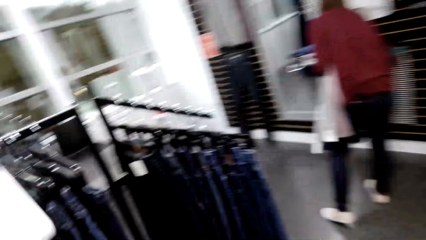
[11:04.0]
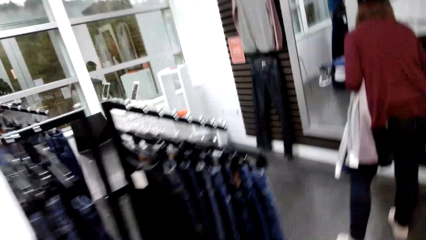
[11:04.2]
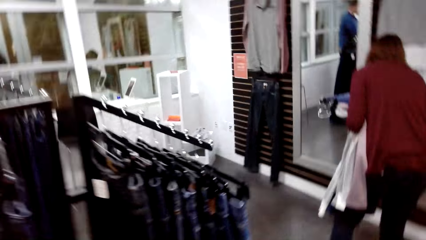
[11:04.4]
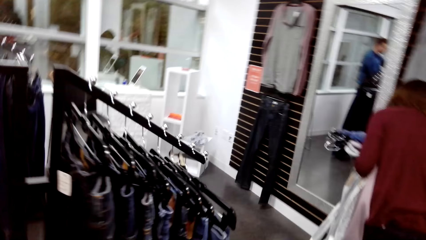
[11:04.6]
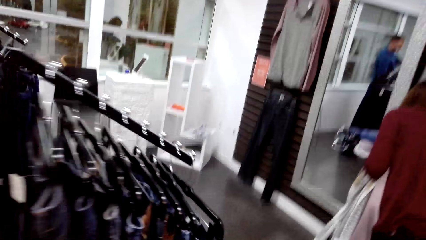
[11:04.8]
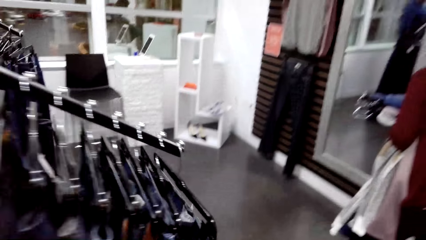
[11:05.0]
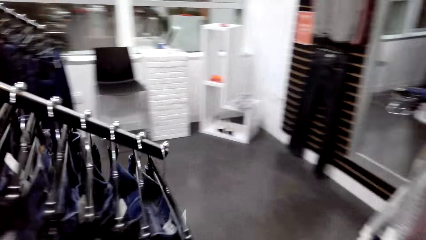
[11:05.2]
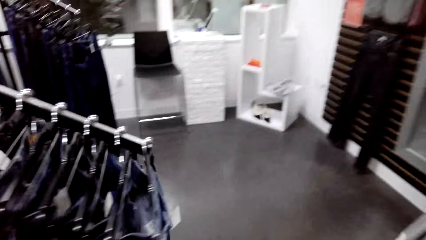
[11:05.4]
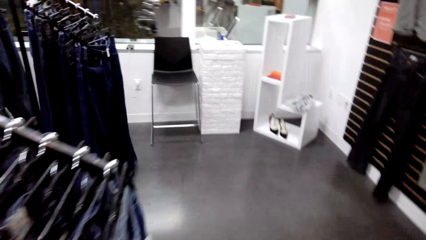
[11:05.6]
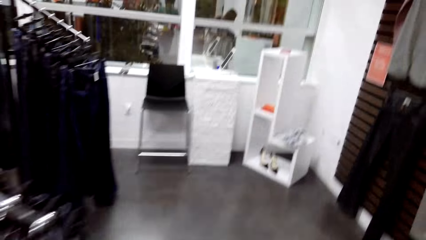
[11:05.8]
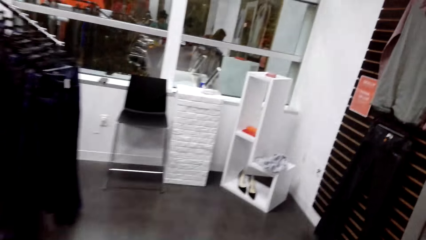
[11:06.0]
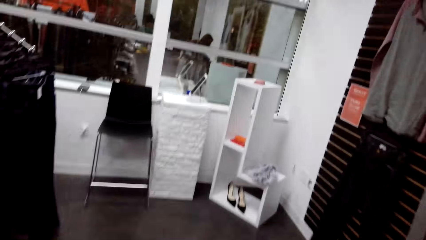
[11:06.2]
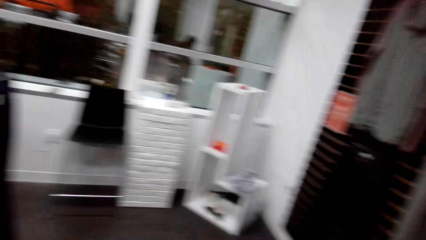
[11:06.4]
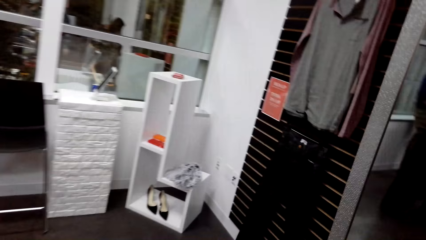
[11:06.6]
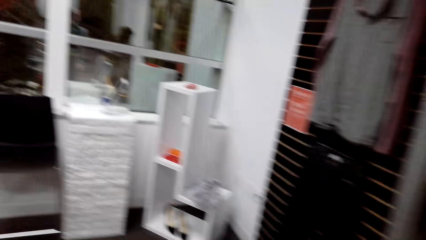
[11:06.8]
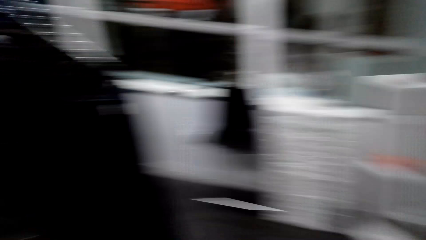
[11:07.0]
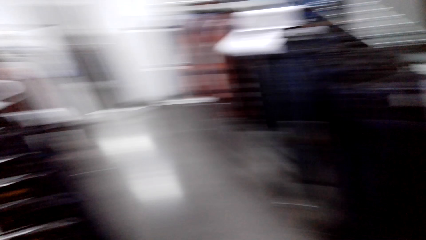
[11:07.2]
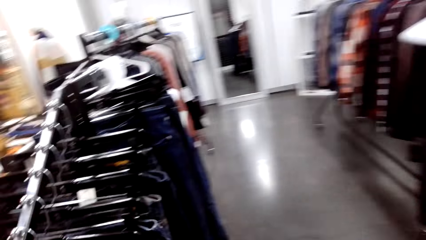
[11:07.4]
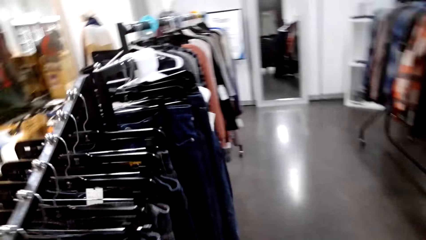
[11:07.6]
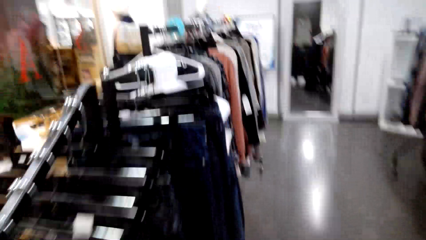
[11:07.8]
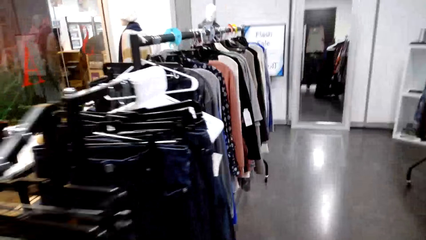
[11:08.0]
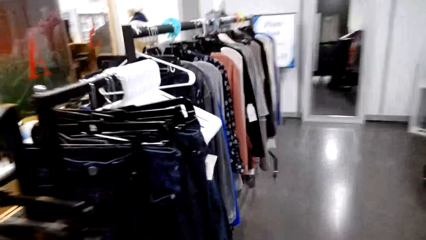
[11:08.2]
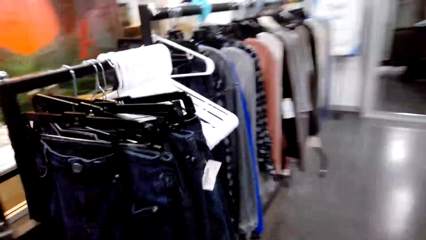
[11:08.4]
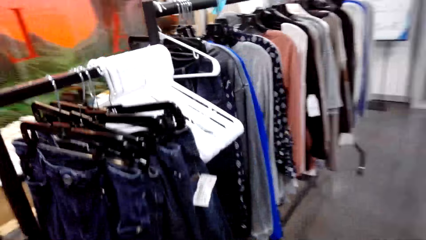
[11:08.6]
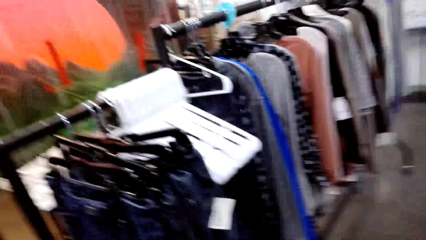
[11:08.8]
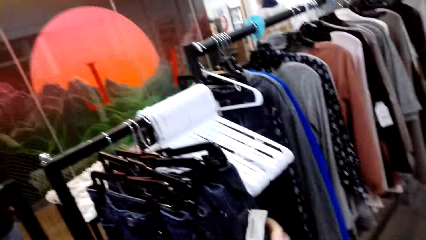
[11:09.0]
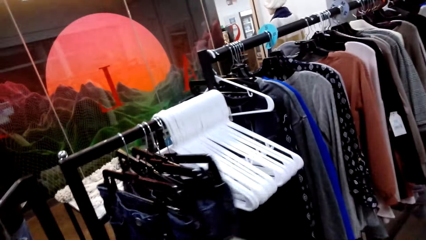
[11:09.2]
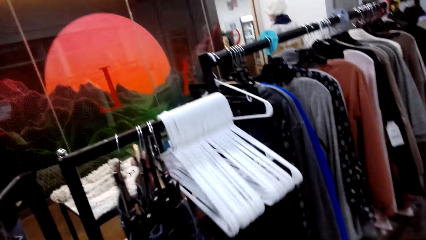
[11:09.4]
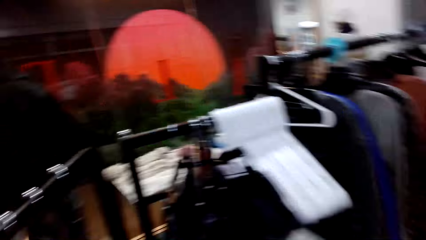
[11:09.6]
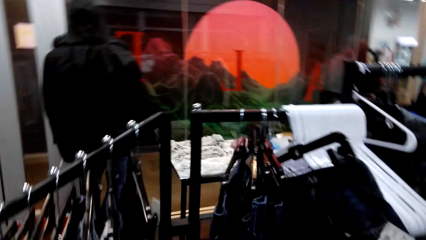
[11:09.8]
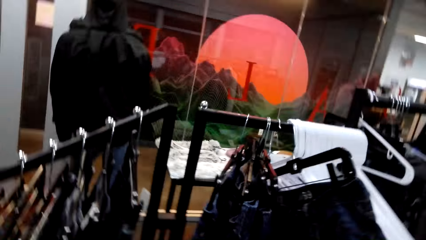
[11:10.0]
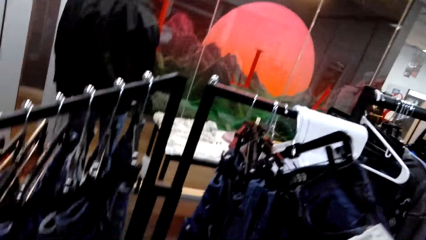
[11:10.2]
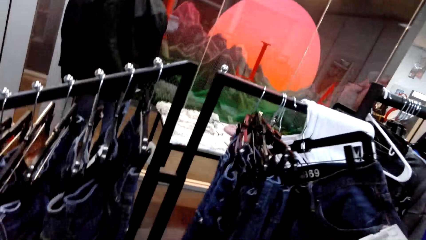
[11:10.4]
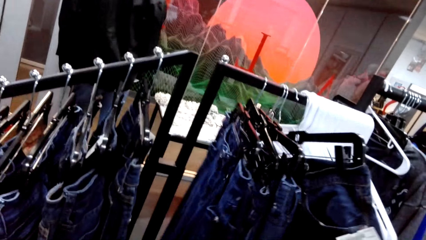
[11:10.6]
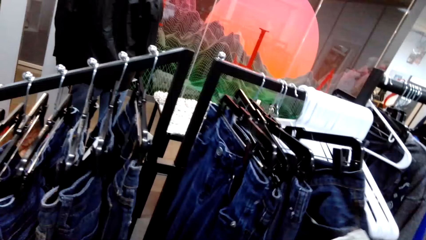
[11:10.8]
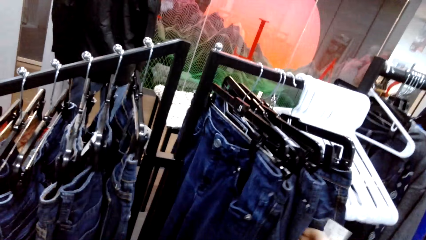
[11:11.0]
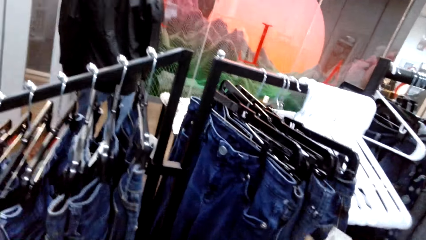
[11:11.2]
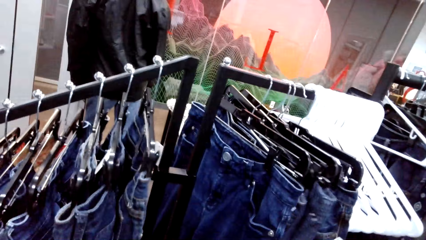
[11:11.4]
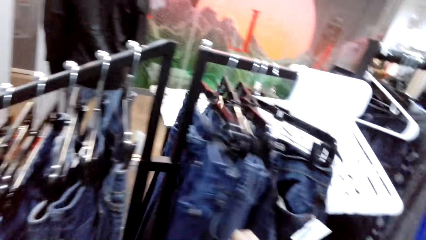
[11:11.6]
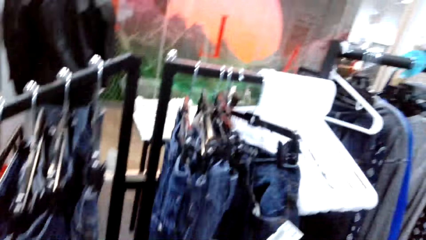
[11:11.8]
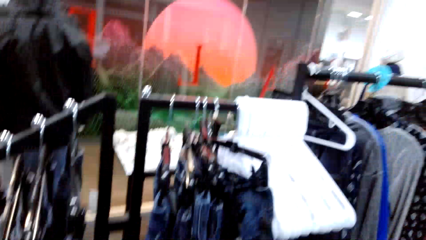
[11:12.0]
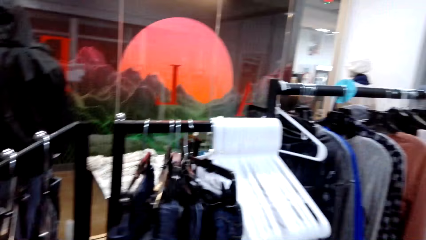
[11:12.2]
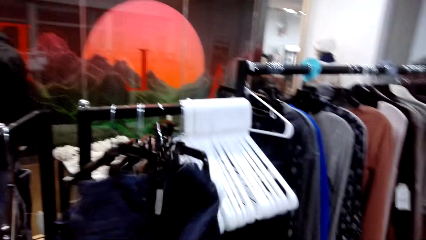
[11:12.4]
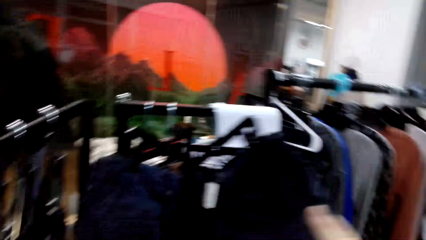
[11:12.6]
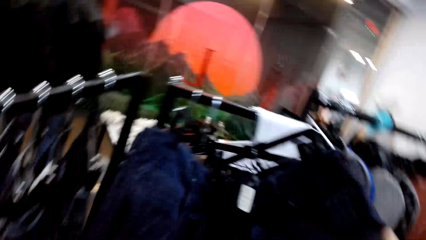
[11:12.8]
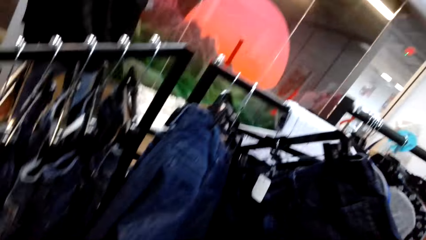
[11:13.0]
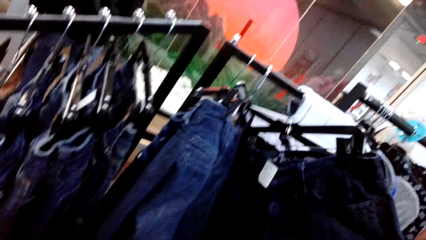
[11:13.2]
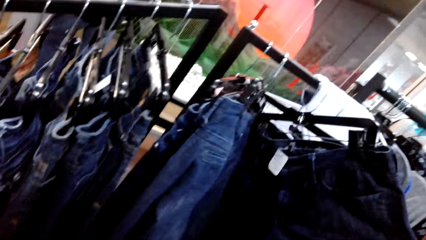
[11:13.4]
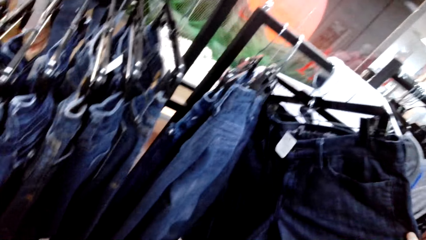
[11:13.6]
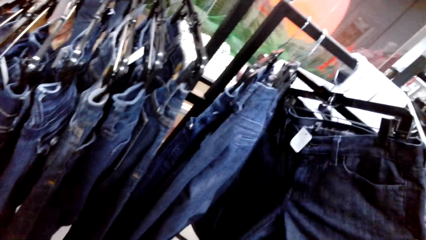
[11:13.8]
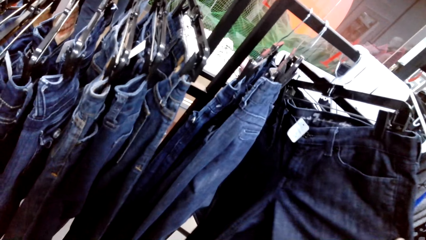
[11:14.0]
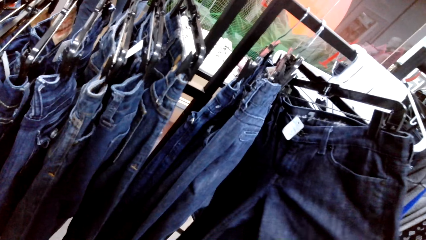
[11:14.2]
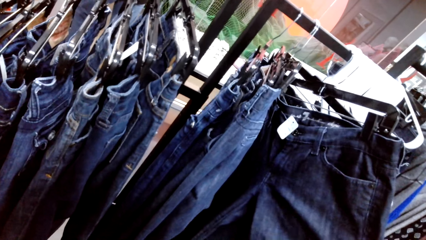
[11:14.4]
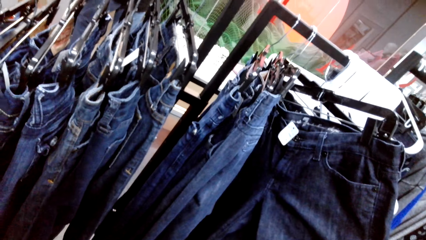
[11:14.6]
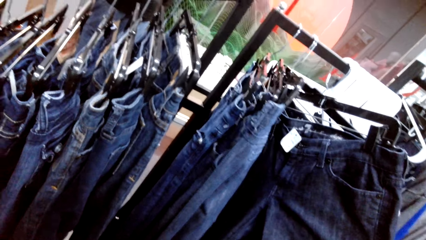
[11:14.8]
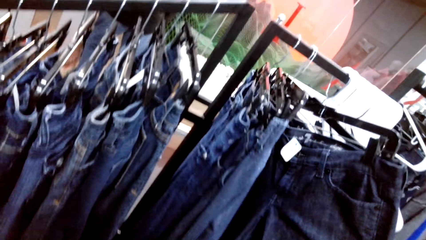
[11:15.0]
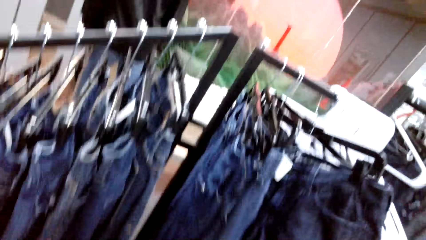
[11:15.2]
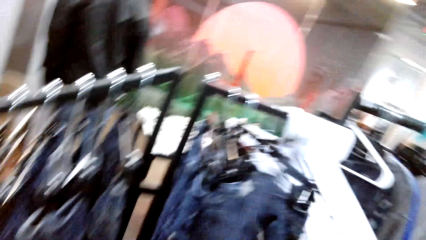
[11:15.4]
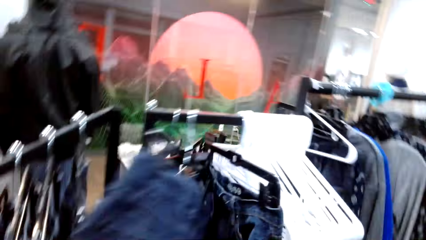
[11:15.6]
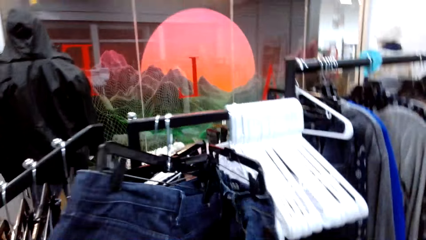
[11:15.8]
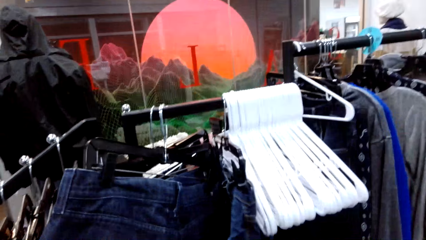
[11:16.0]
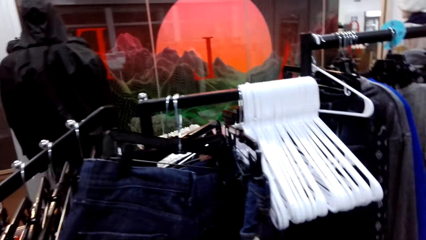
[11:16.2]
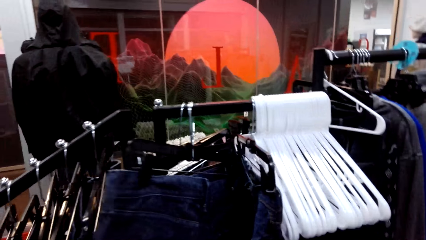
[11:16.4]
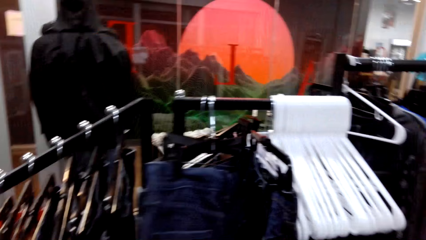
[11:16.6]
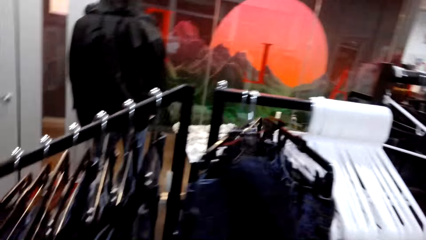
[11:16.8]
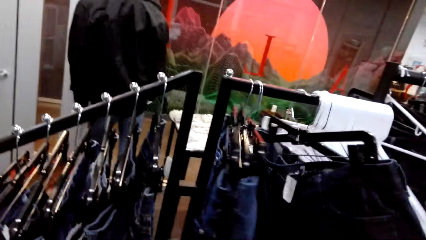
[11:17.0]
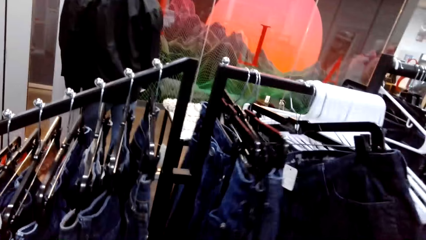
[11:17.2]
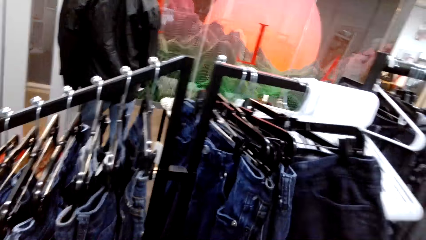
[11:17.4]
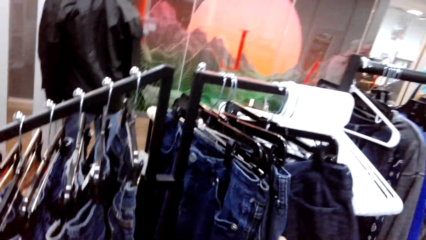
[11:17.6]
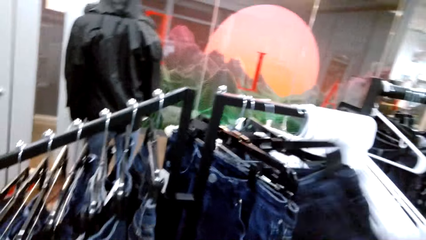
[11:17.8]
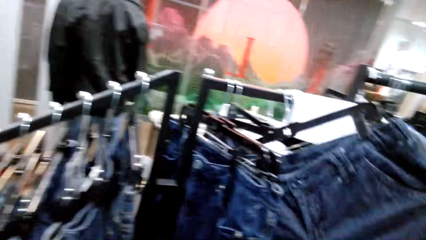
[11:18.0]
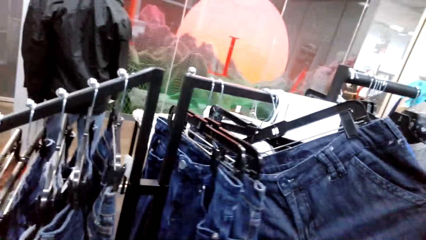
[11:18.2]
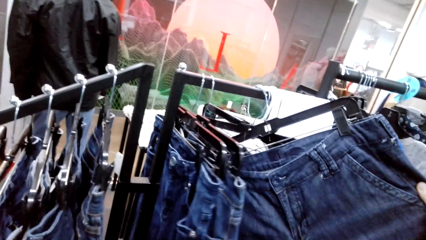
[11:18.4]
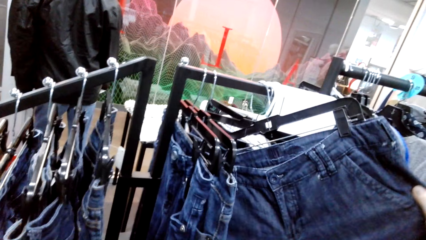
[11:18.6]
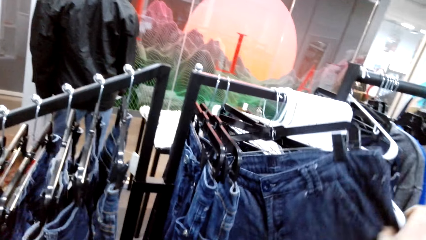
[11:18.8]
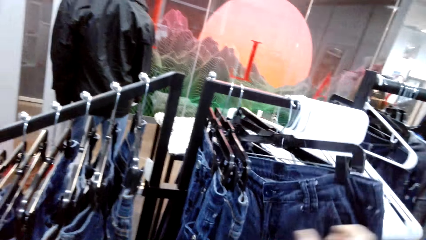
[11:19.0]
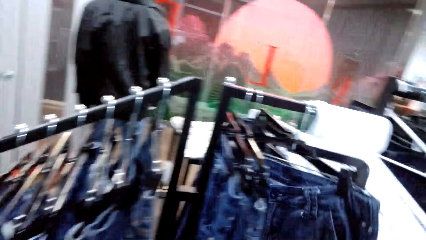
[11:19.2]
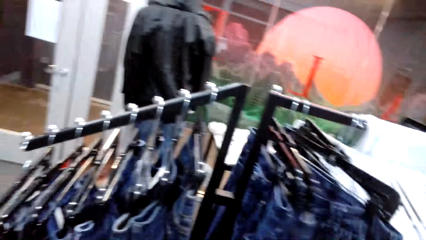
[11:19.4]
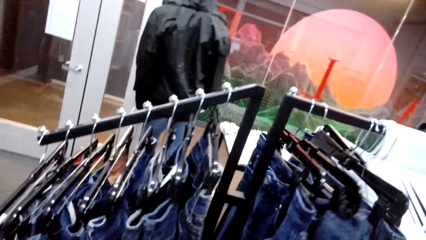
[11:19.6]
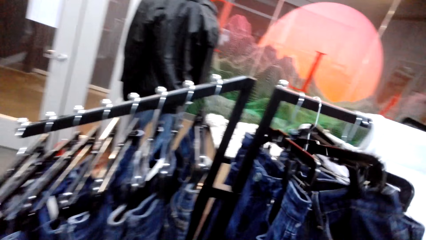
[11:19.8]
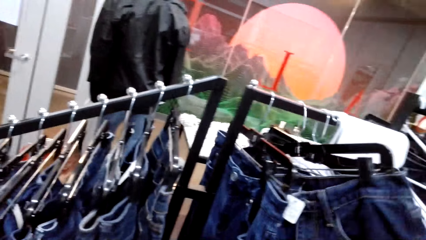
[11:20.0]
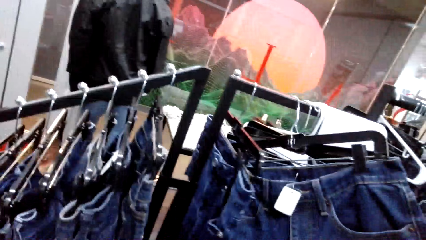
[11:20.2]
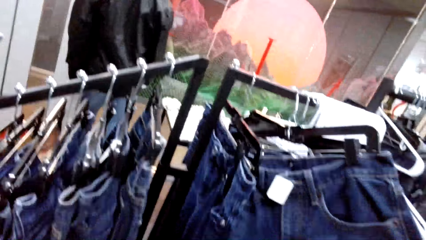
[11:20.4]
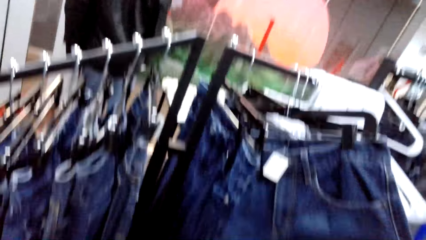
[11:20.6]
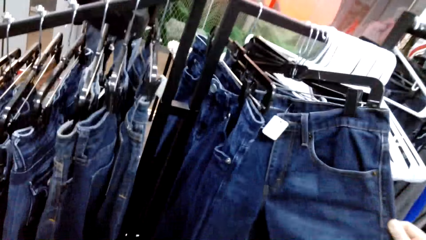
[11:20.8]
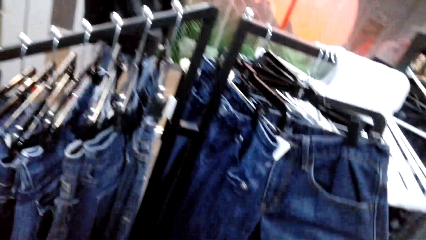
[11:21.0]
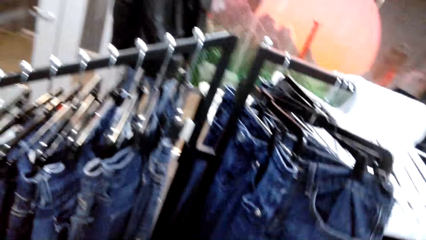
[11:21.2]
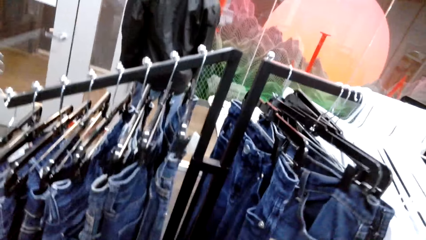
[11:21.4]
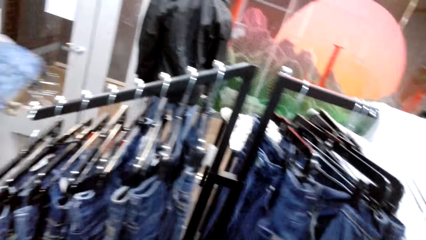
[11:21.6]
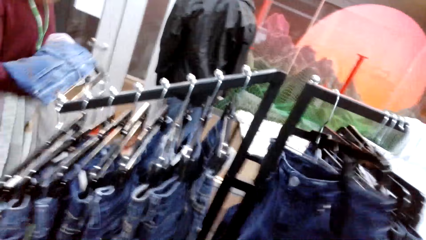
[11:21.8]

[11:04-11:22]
The camera wearer walks around. They look at the clothes. They check the denim trousers.
